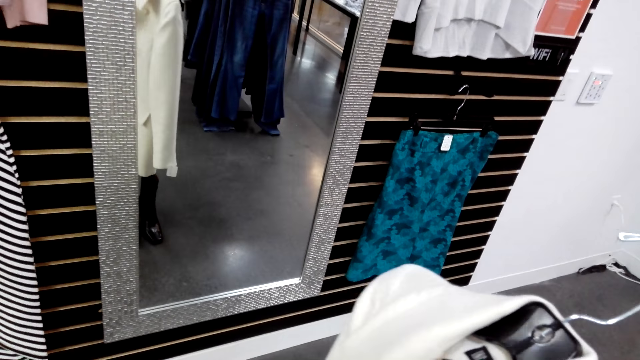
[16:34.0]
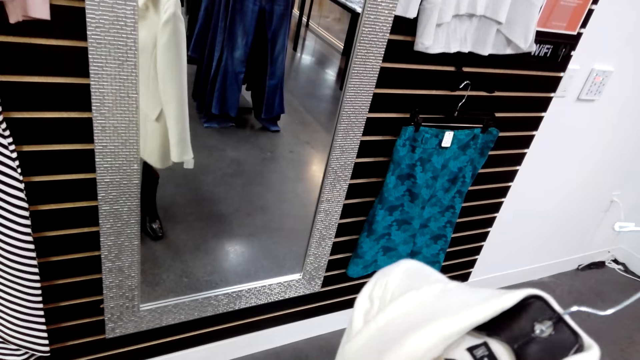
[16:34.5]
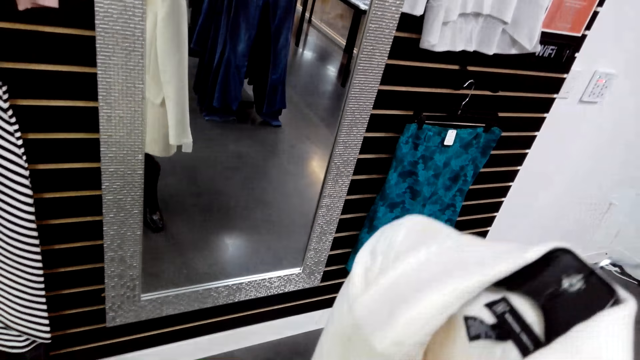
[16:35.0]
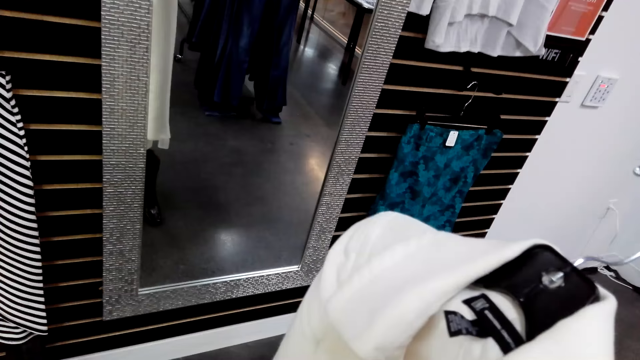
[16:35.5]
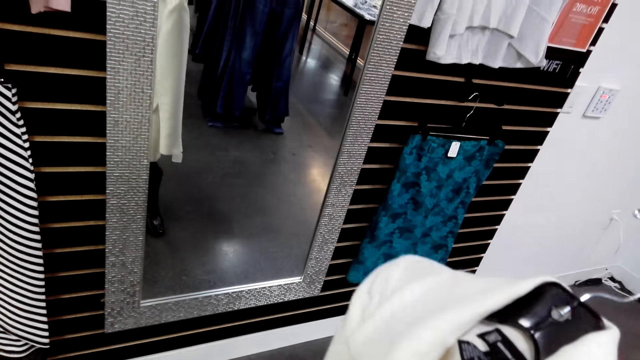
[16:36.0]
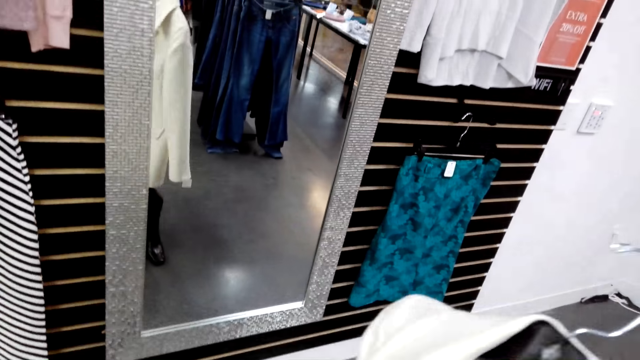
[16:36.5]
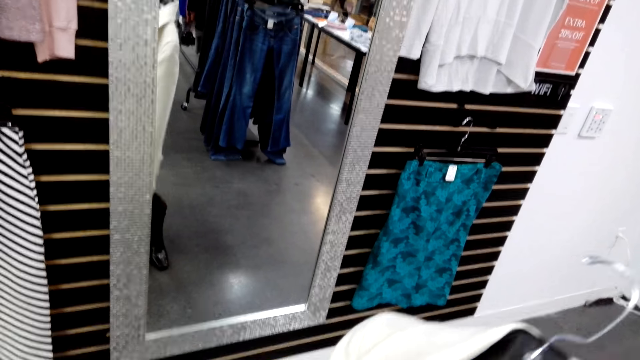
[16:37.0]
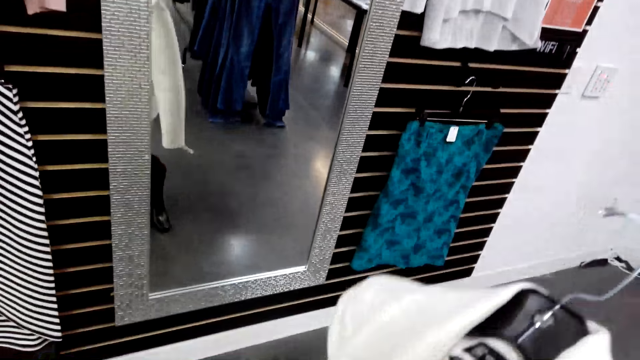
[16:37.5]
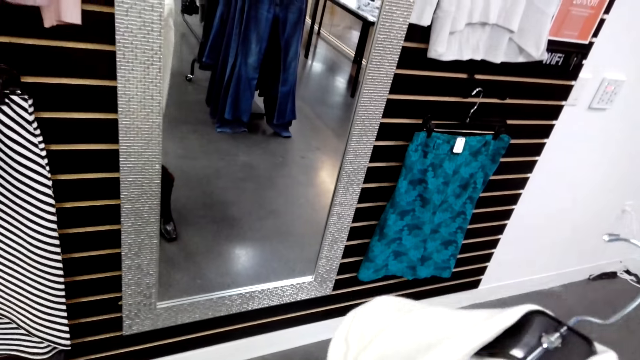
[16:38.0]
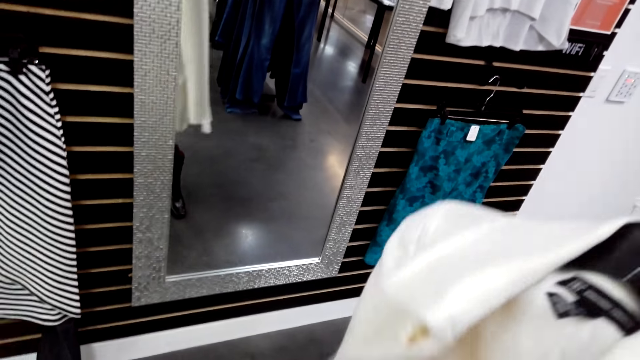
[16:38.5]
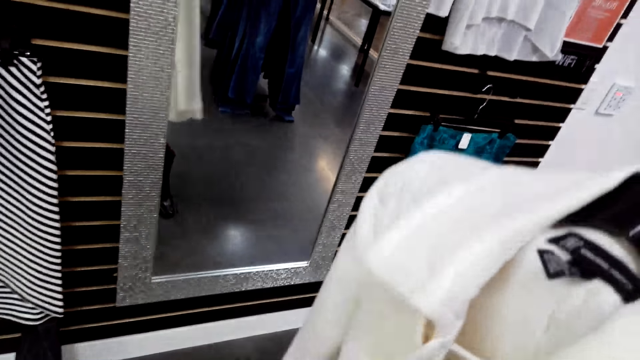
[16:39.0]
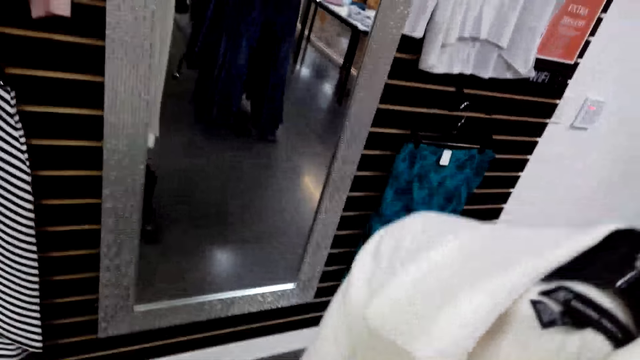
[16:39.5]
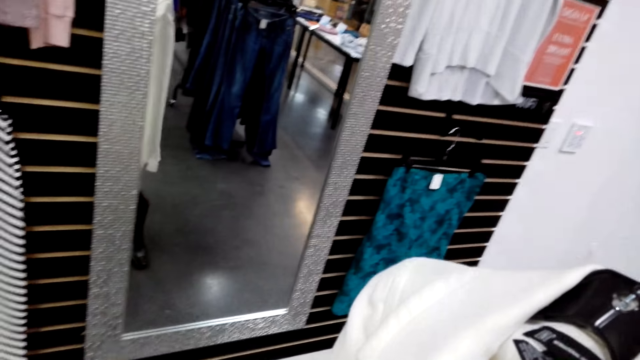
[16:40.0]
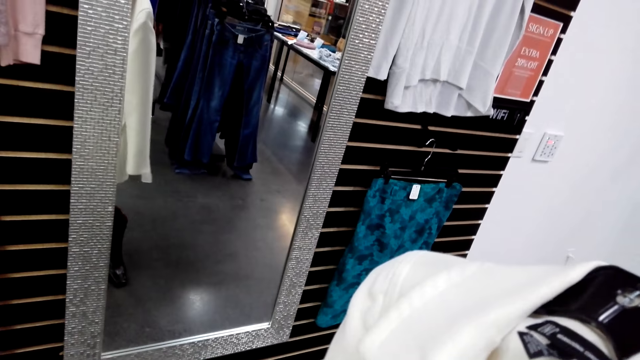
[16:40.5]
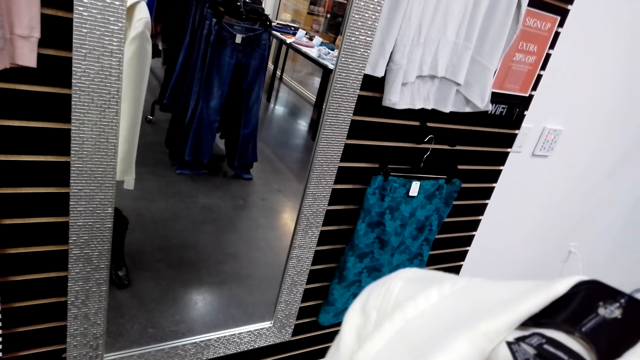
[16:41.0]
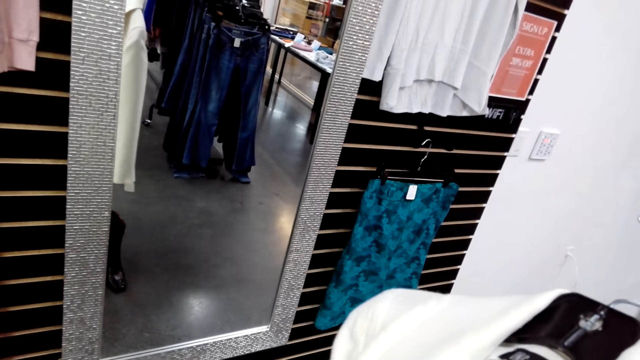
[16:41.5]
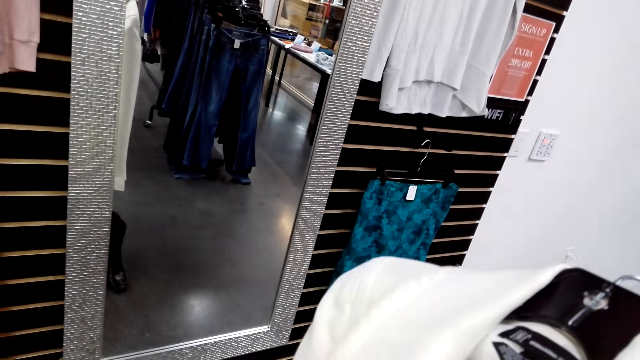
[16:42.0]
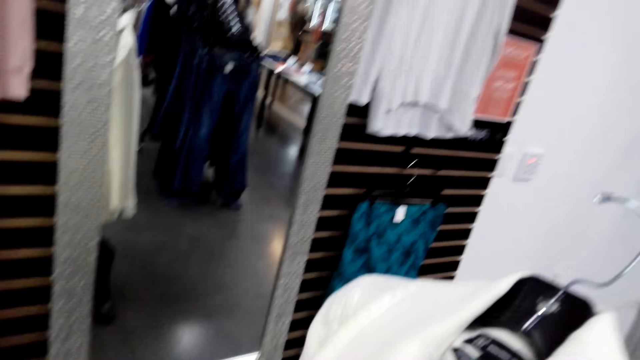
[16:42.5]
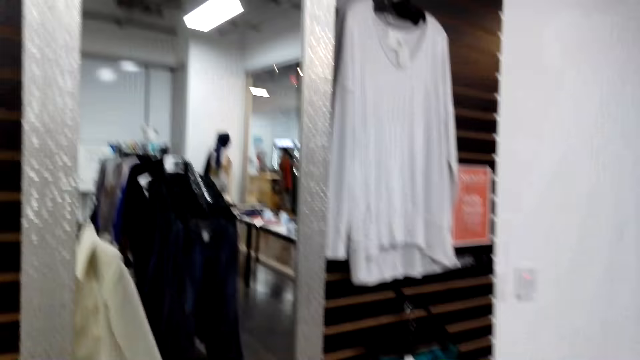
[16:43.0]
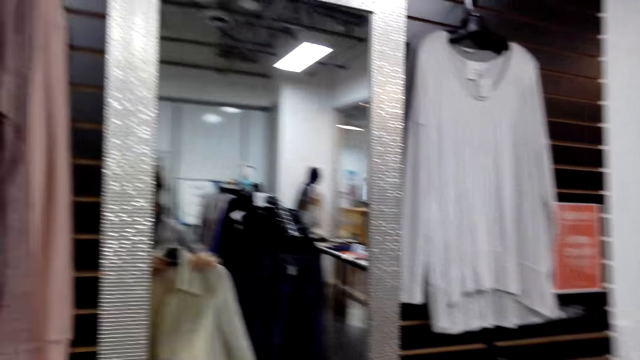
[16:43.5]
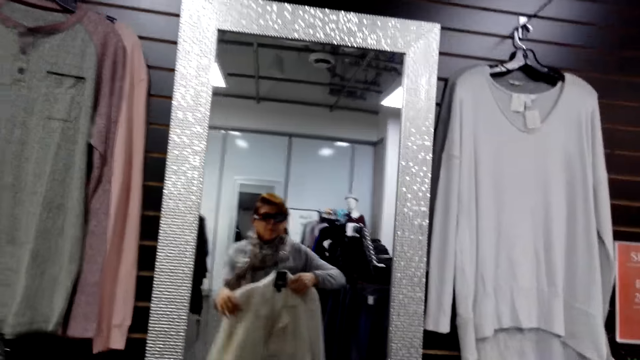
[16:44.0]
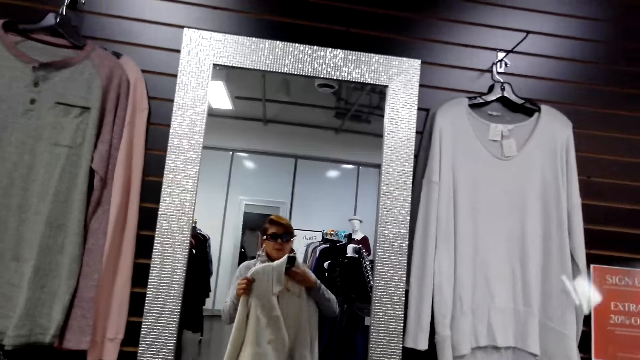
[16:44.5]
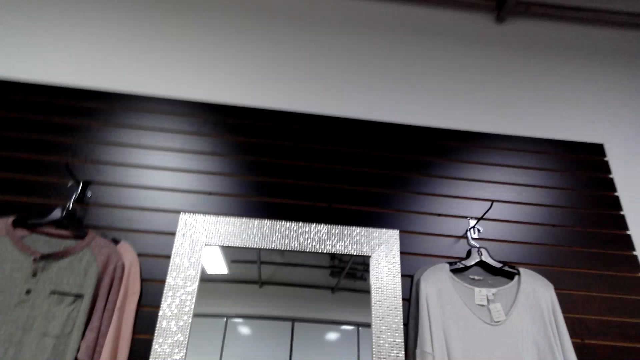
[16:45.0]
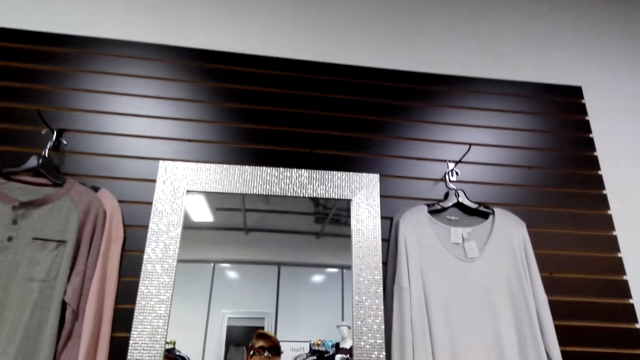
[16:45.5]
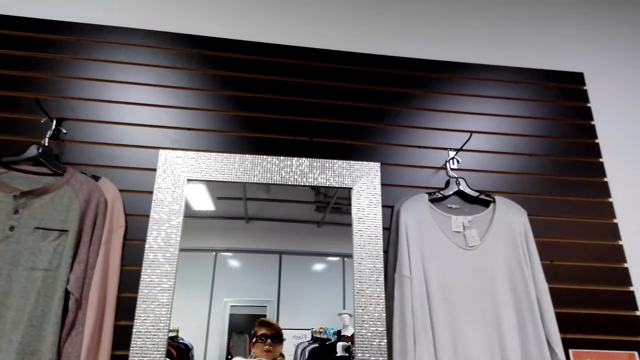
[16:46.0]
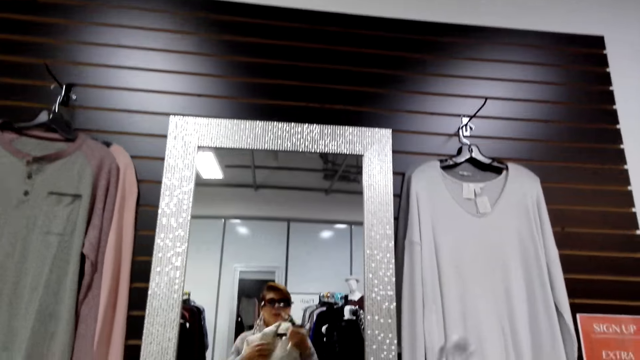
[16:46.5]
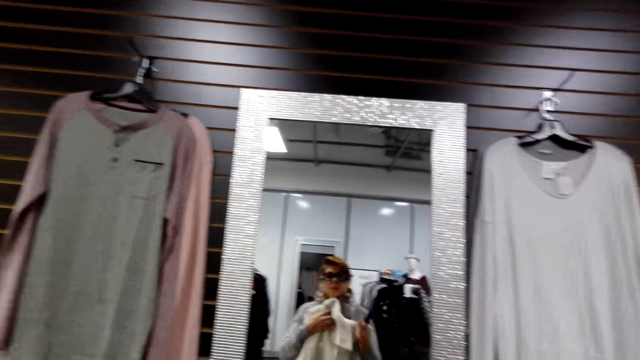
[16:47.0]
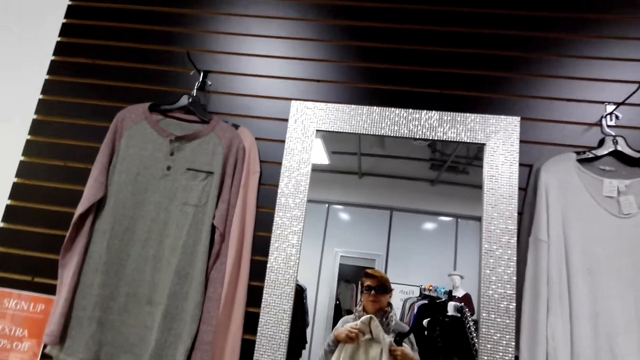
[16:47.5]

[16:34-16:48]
The camera wearer stares at herself on the mirror.

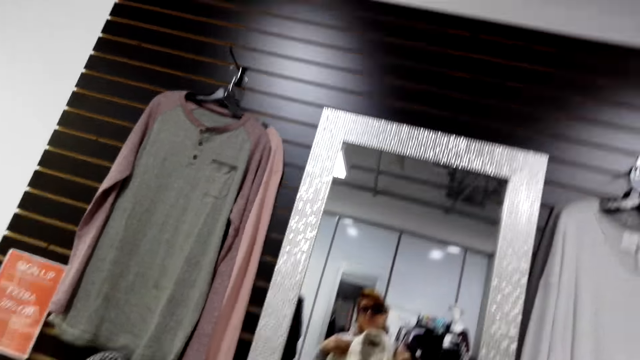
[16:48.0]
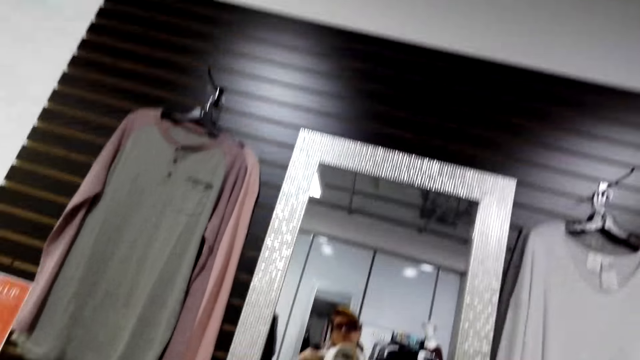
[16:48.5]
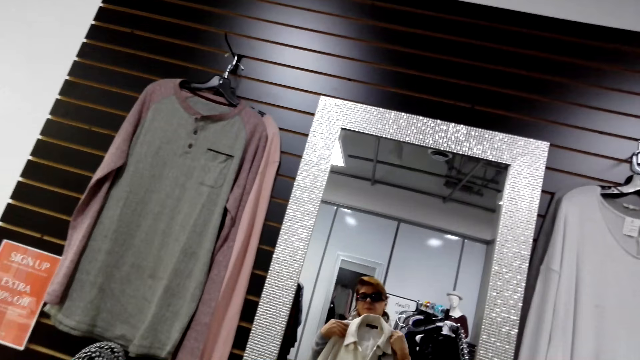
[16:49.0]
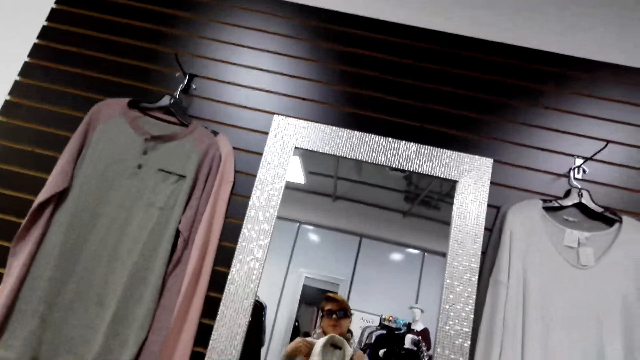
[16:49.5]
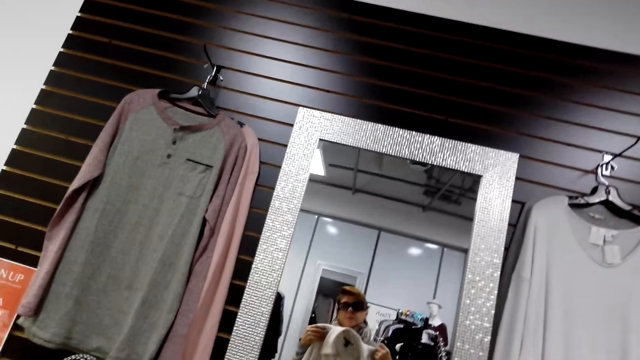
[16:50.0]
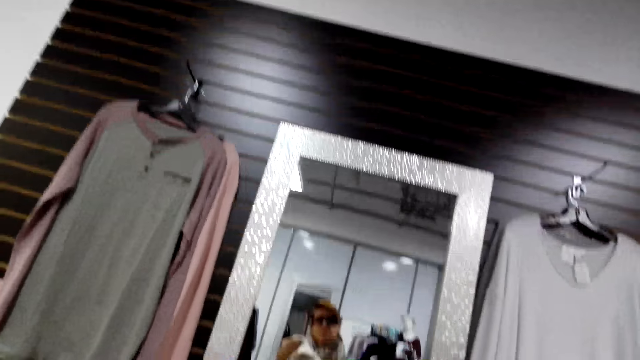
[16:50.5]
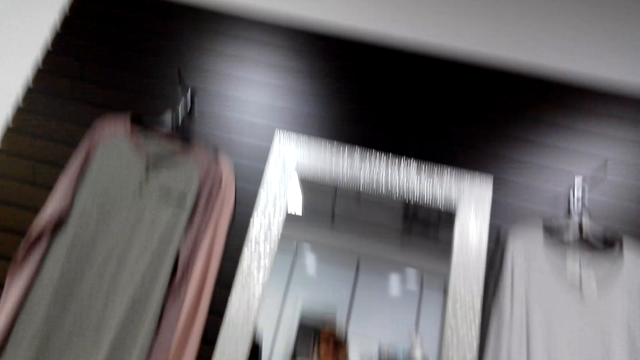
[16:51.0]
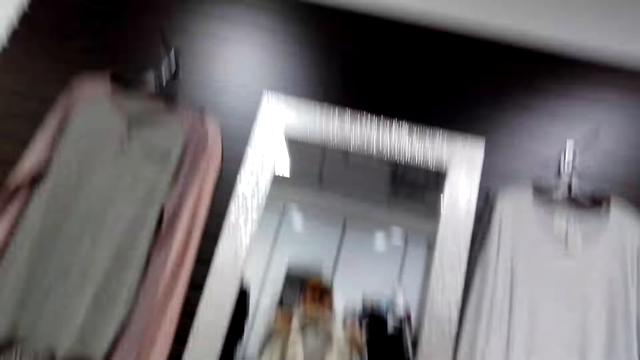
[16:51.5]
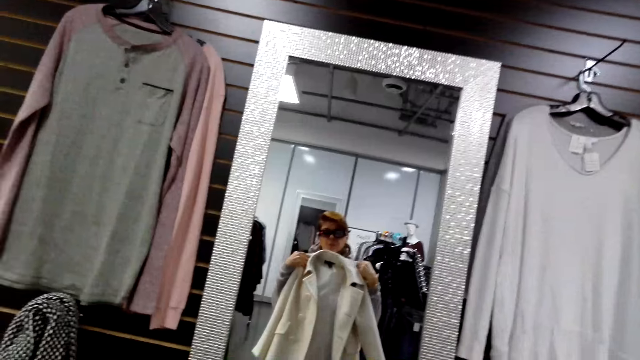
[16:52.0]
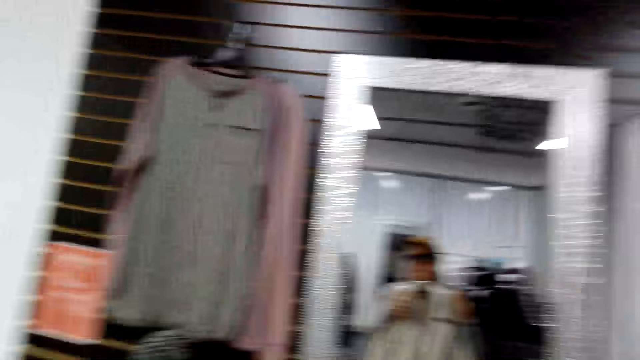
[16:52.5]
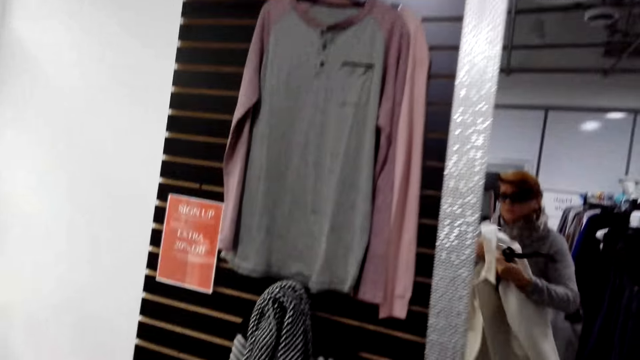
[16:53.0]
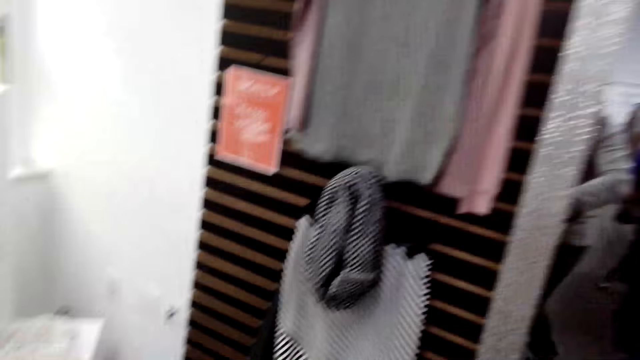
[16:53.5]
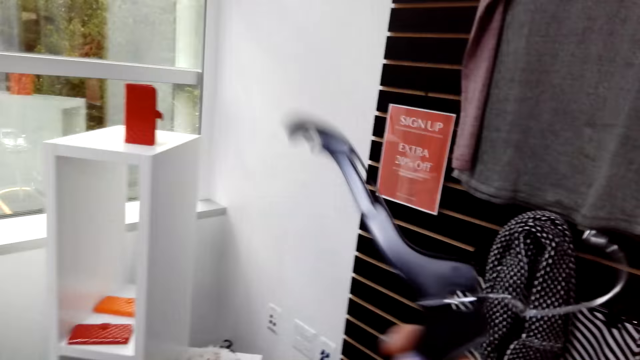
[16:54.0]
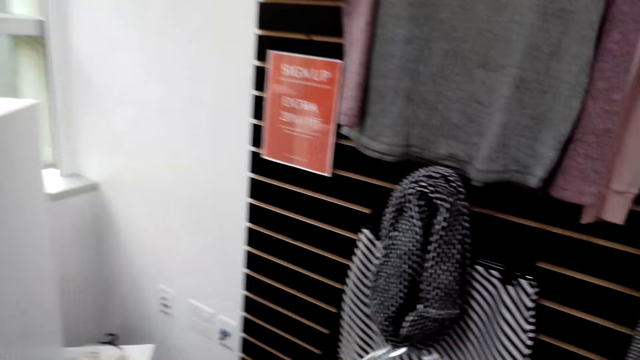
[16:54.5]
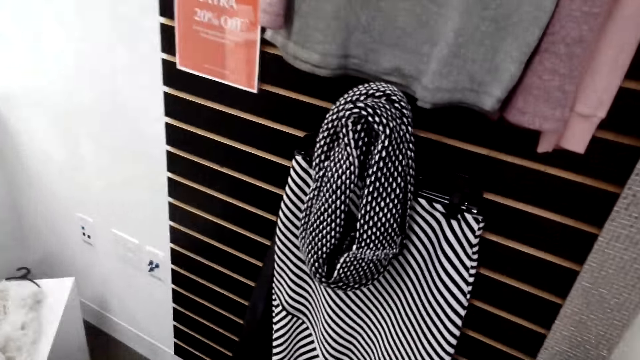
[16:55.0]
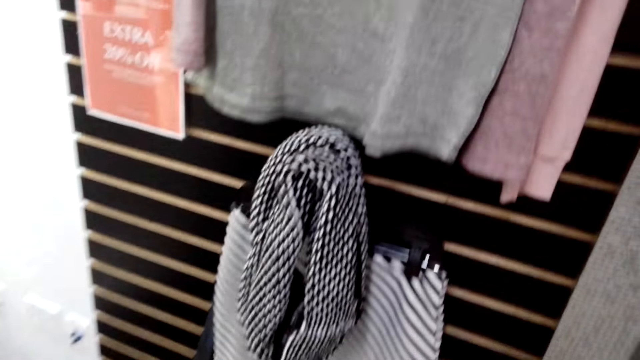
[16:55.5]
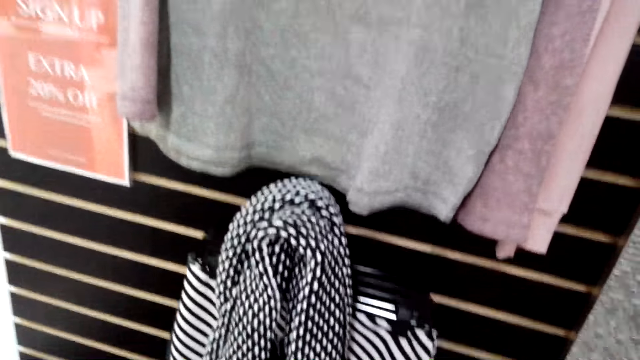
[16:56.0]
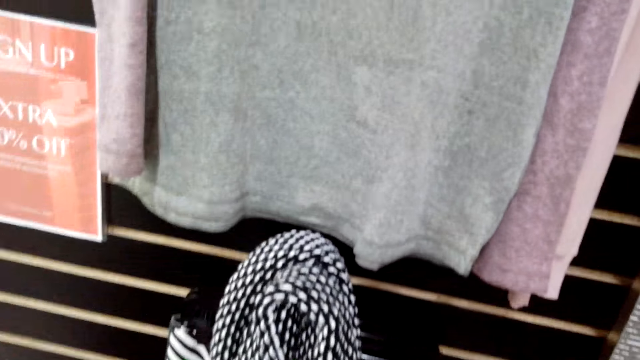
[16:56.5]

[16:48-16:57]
The camera wearer tries on the coat. They walk left.
